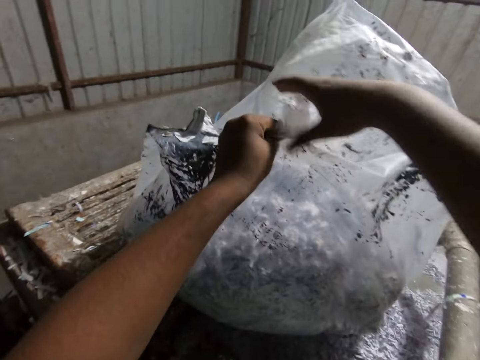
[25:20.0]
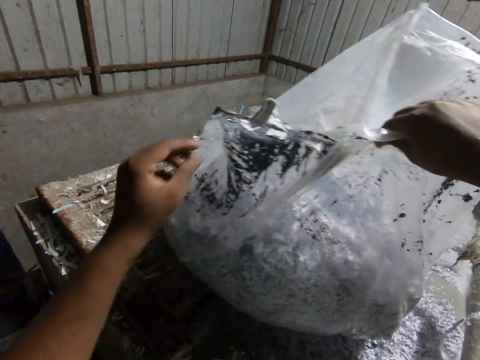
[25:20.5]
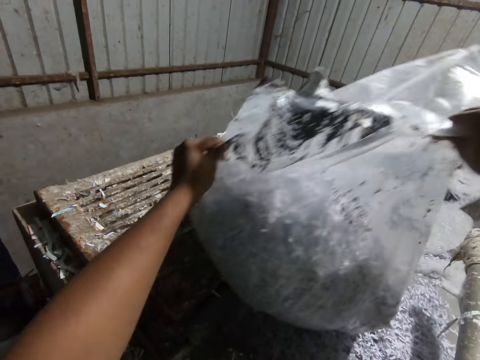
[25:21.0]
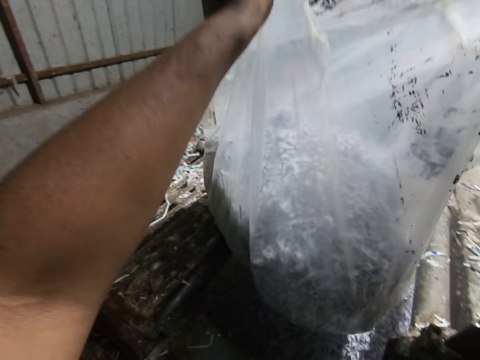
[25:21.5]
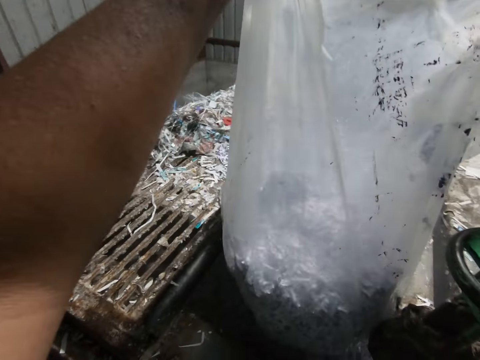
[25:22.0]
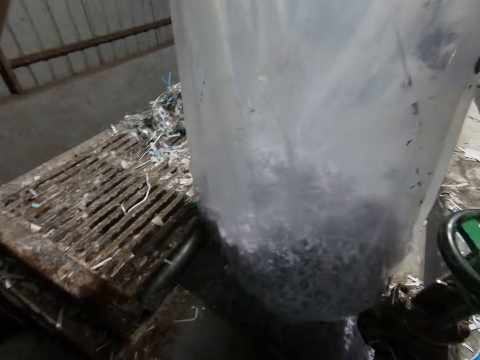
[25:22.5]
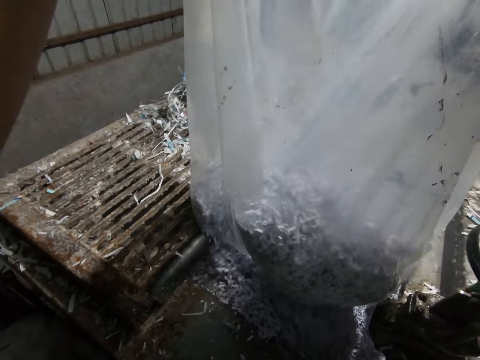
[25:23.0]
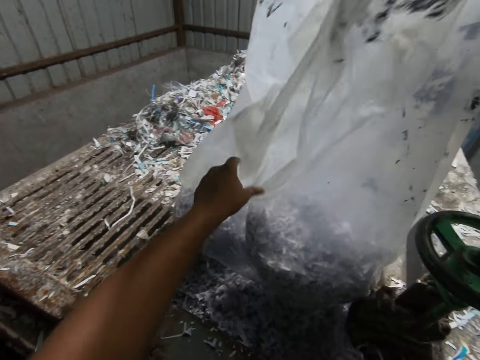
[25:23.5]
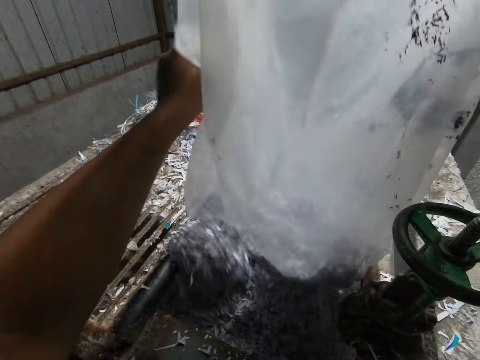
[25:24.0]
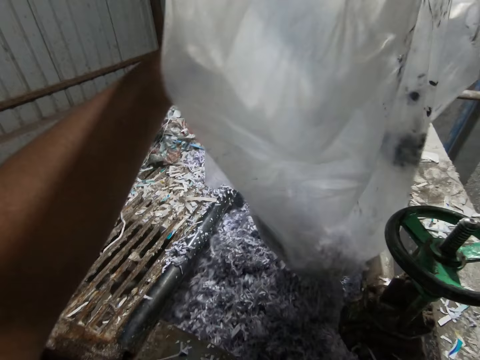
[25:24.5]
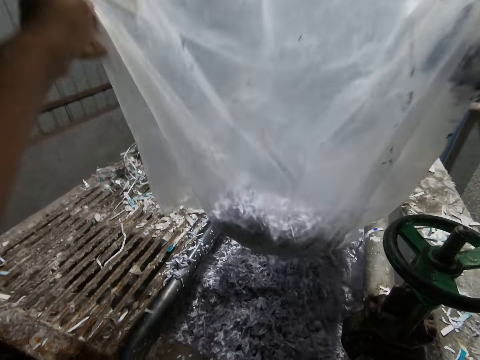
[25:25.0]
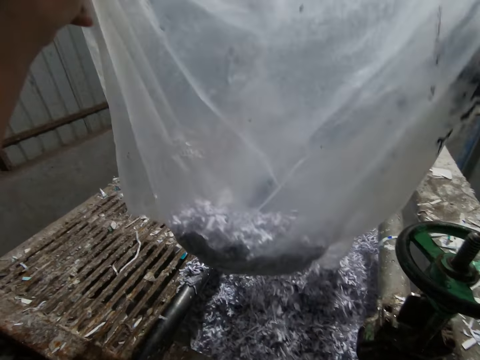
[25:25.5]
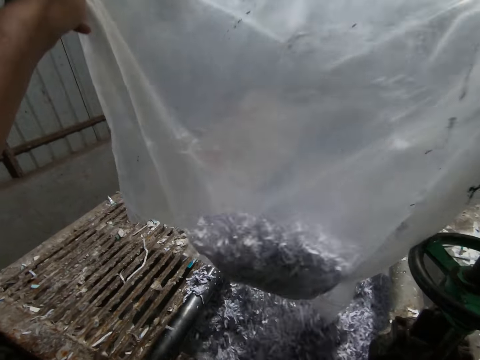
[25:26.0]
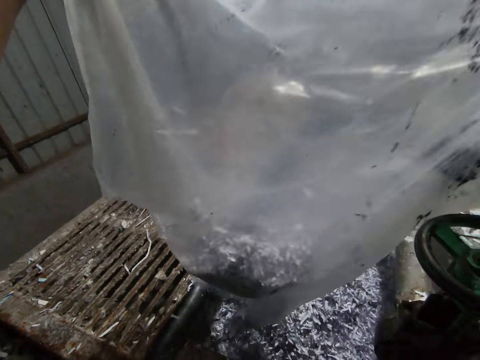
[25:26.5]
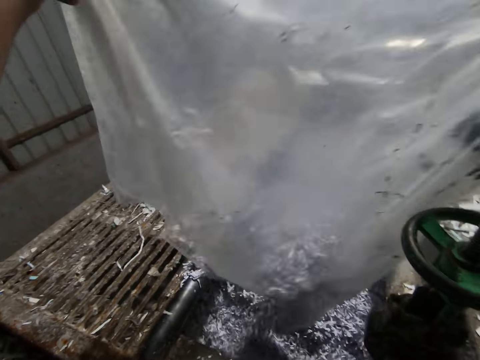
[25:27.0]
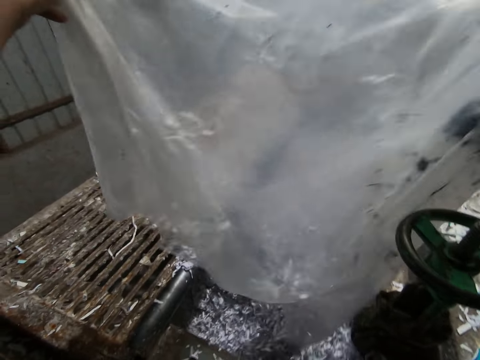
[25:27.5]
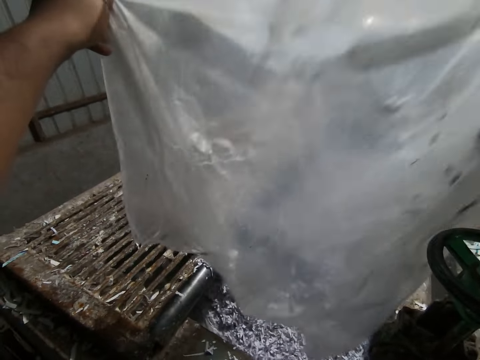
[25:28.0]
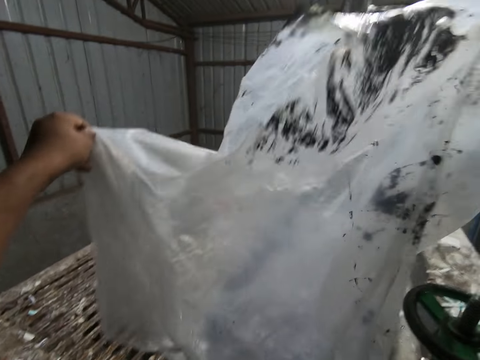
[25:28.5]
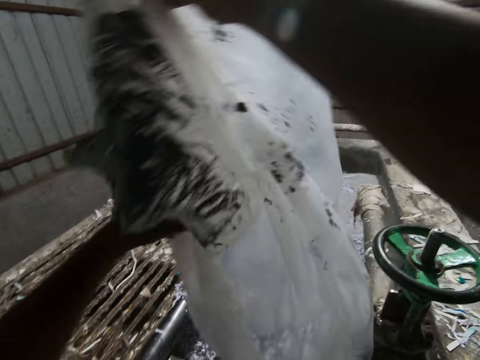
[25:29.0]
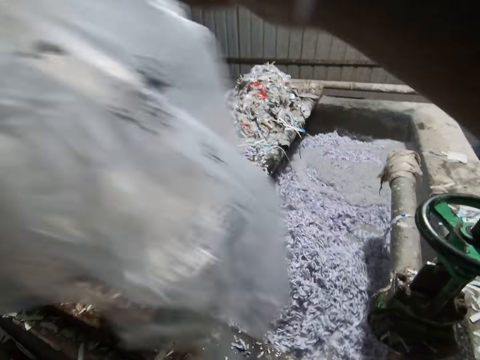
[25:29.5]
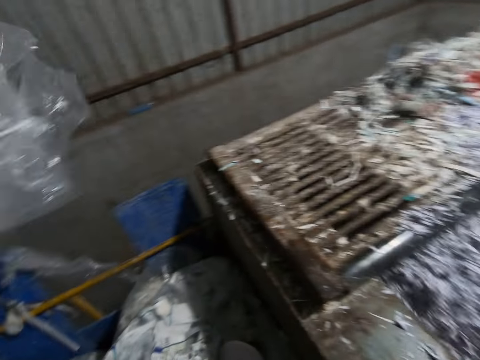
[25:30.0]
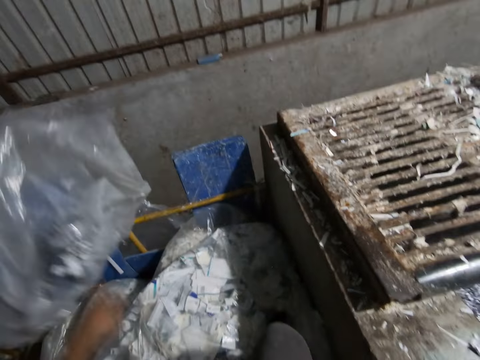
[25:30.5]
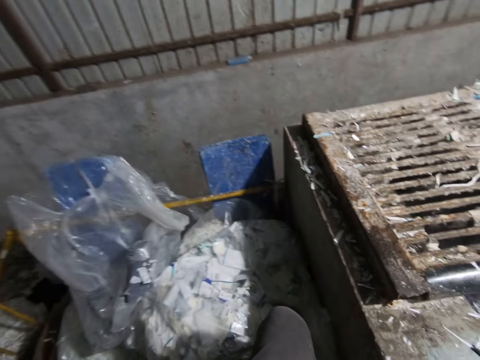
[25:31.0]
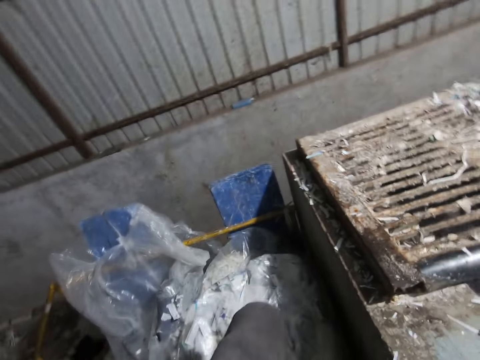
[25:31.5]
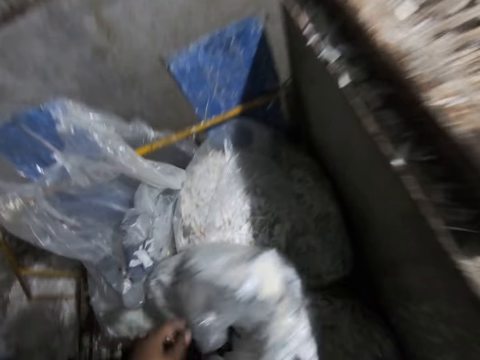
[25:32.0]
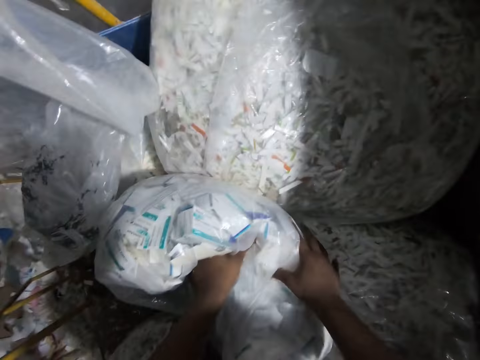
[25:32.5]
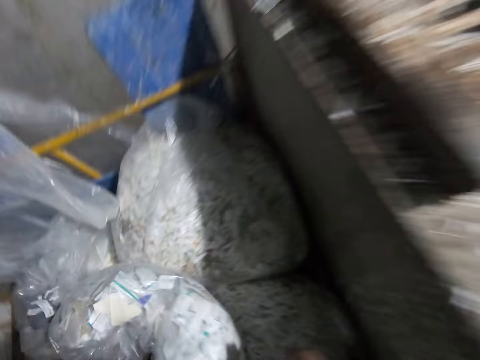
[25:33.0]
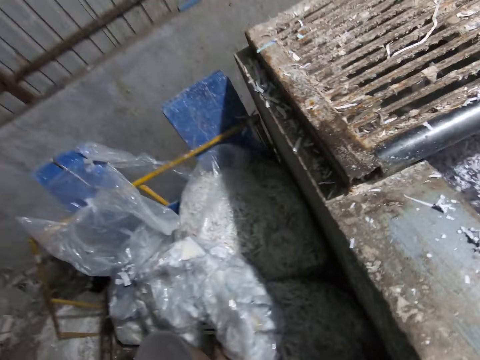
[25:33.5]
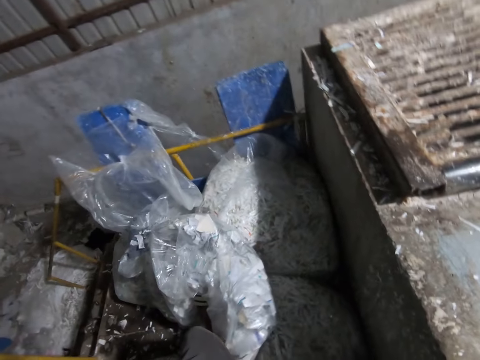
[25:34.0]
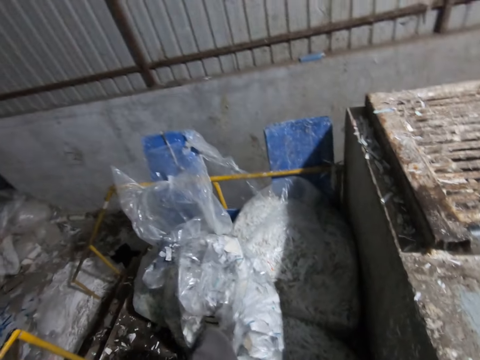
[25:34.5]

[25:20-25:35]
The camera wearer drops the plastic bag on the ground with his left hand. He removes his left leg from a plastic bag containing pieces of paper. He holds the plastic bag containing pieces of paper with both hands.

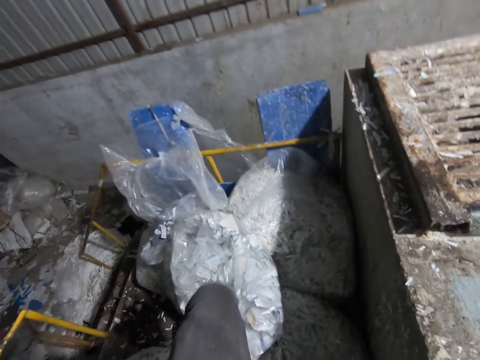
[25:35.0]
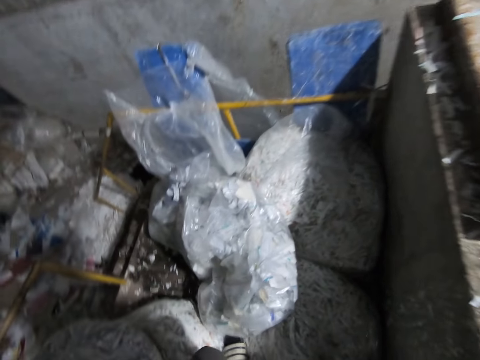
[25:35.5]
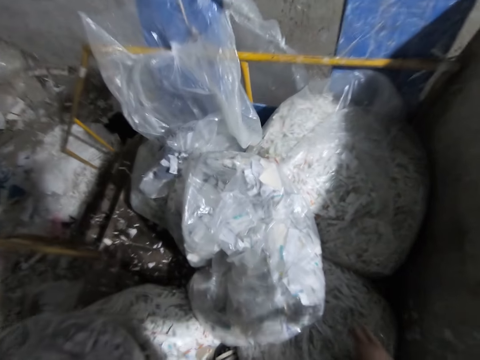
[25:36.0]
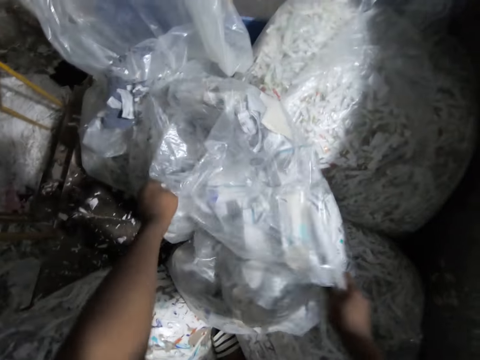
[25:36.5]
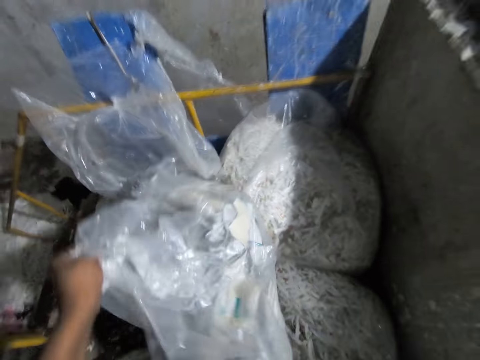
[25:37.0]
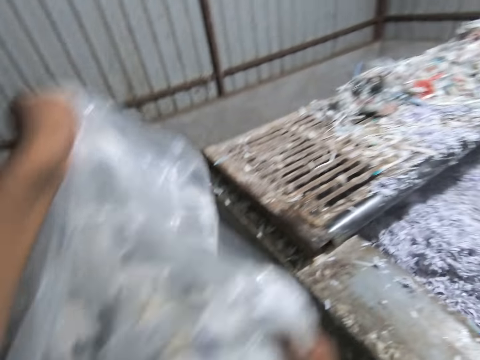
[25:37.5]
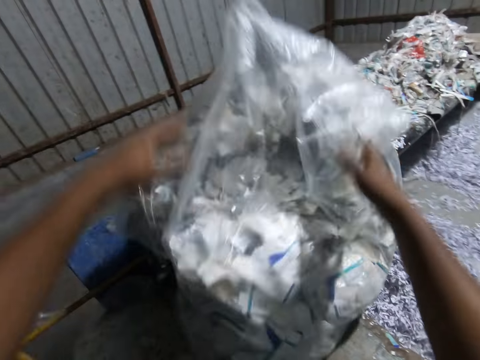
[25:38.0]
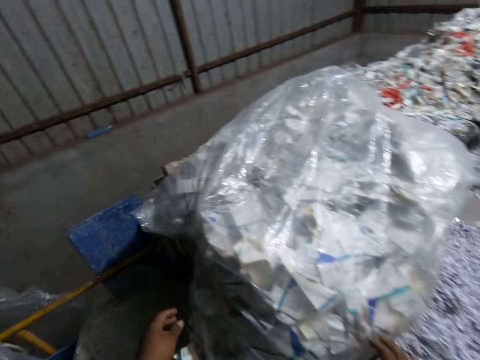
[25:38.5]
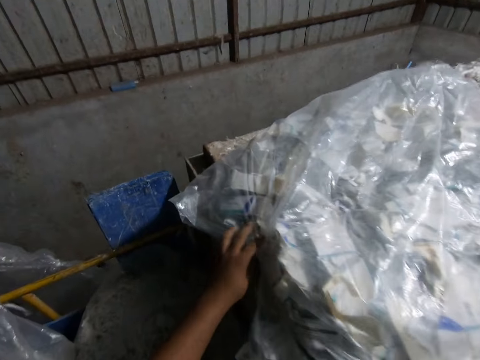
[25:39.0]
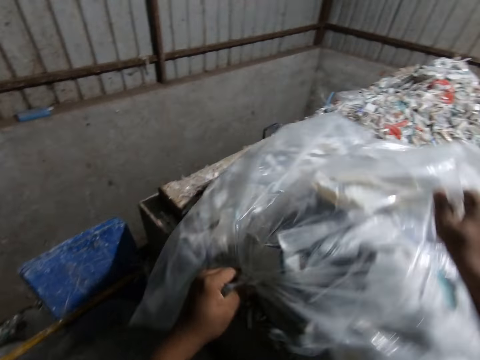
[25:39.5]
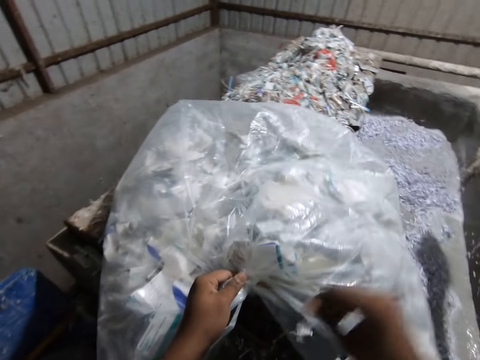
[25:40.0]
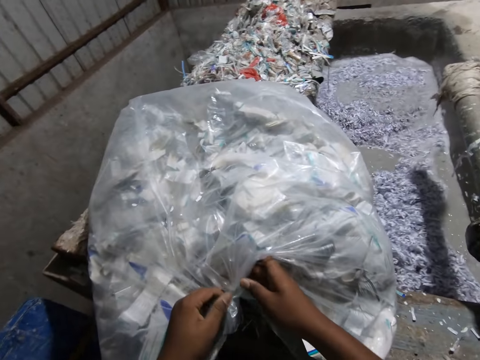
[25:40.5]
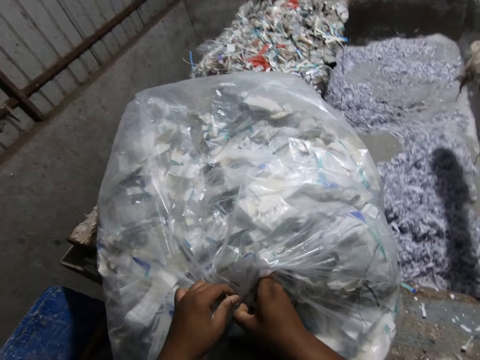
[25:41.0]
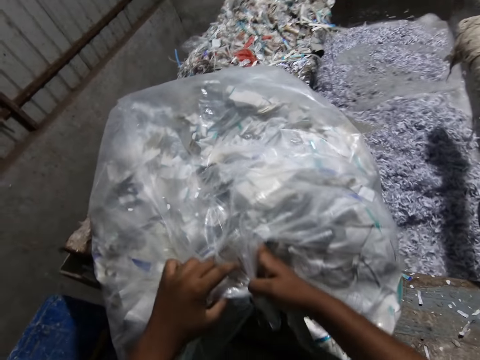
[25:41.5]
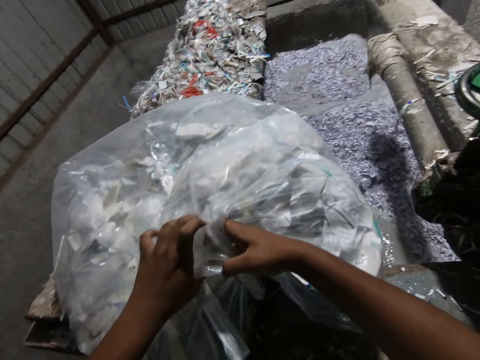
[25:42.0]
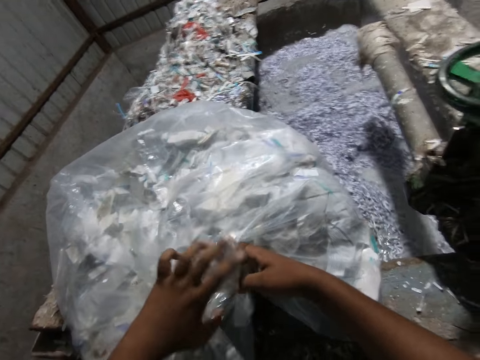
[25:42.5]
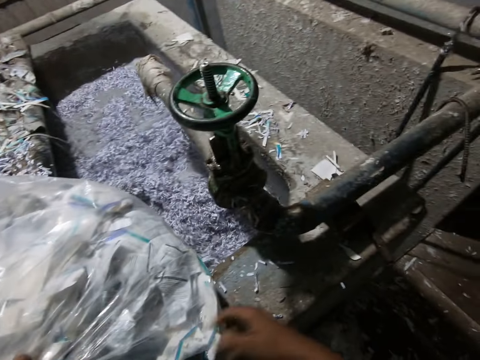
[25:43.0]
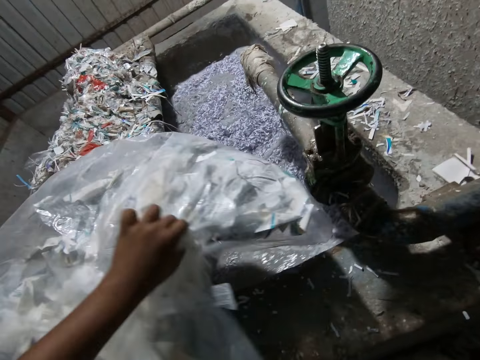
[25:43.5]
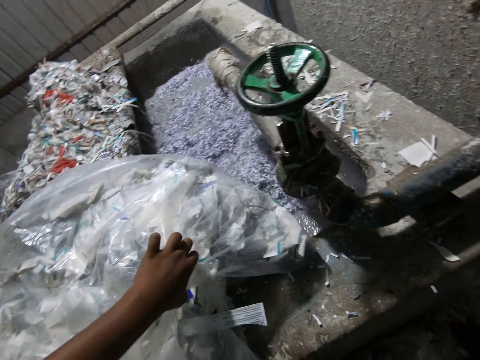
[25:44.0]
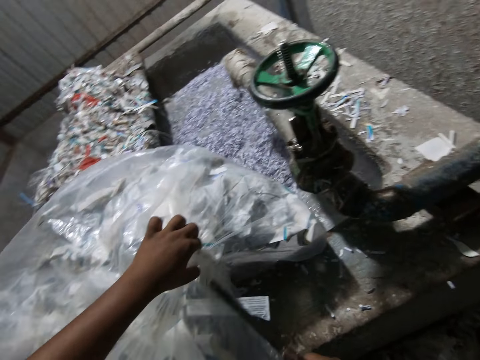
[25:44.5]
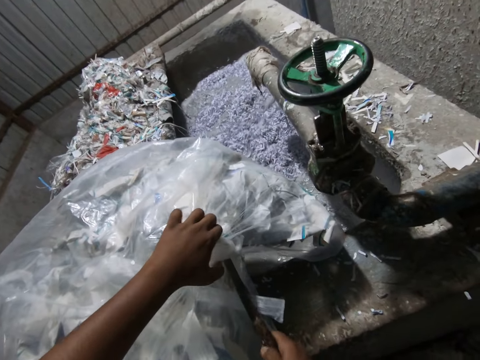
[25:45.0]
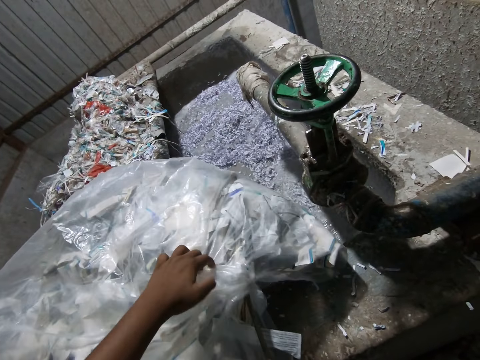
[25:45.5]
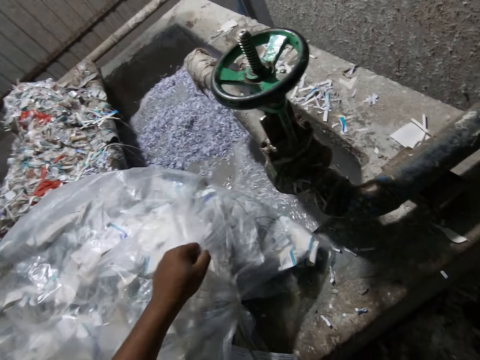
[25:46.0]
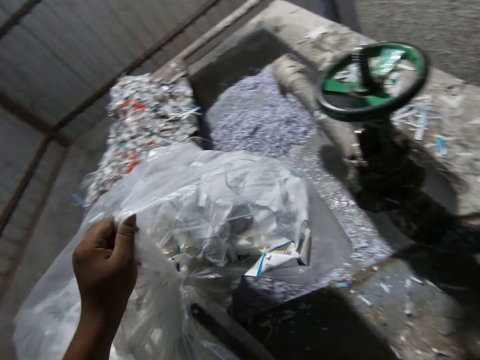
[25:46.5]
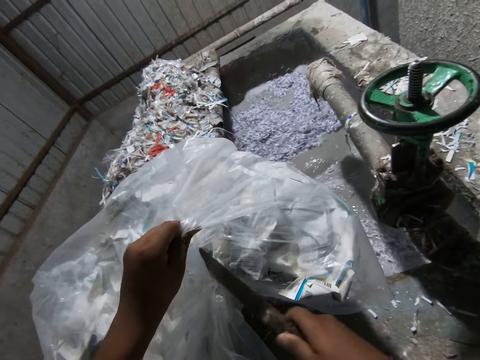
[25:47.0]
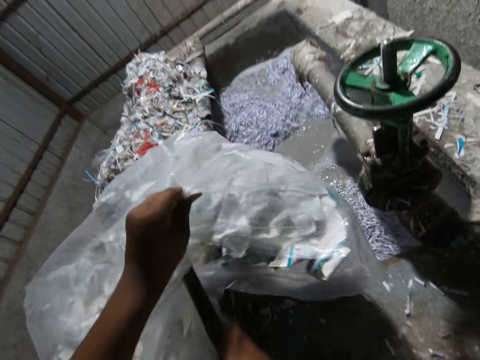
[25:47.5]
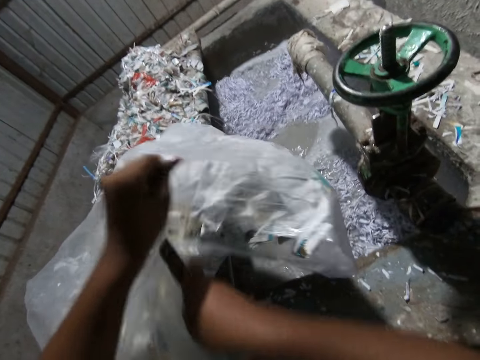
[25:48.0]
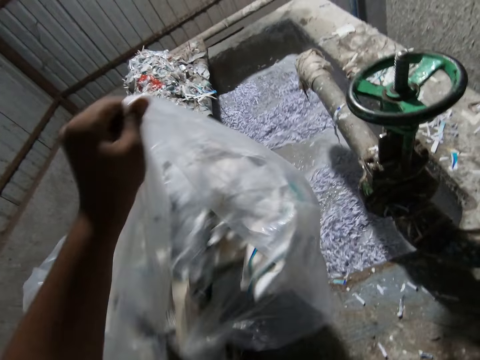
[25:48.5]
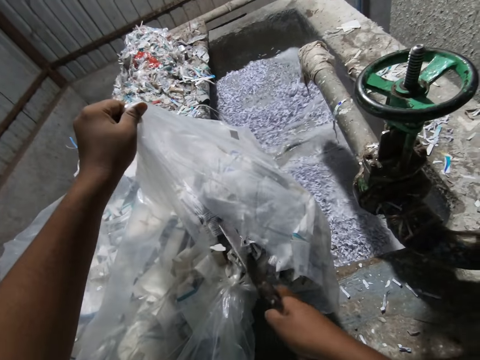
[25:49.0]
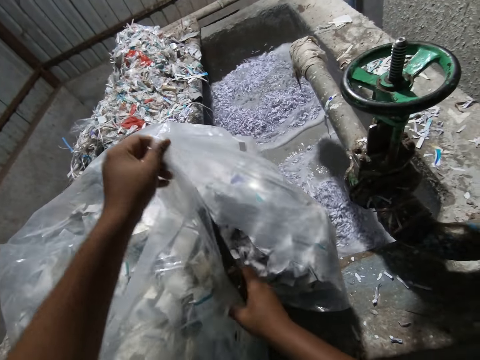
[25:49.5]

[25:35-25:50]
The camera wearer lifts the plastic bag containing pieces of paper from the ground with both hands. He bends down. He holds the polythene bag. He drops the plastic bag containing pieces of paper on the paper pulp machine with both hands. He turns the plastic bag containing pieces of paper with both hands. He unties a knot on the plastic bag containing pieces of paper with both hands. He picks up the knife from the paper pulp machine with his right hand. He cuts the plastic bag containing pieces of paper with the knife in his right hand. He lifts the plastic bag containing pieces of paper with his left hand. He cuts the plastic bag containing pieces of paper with the knife in his right hand.
